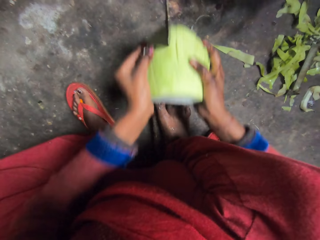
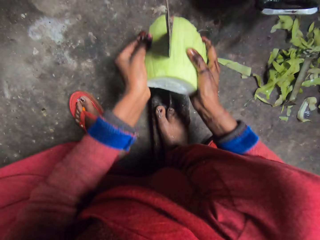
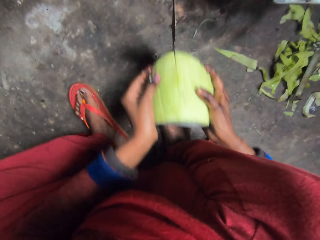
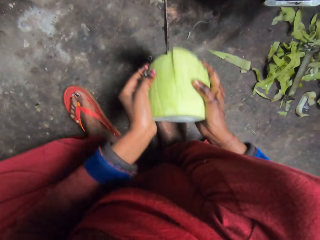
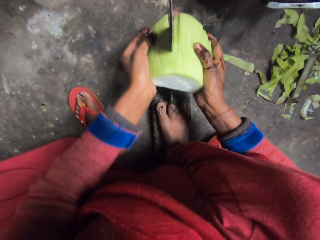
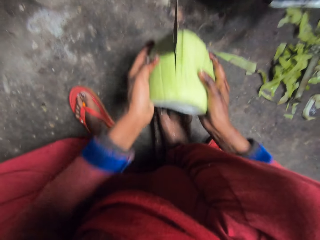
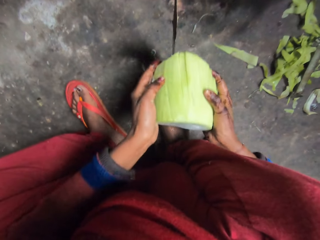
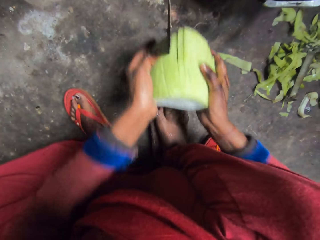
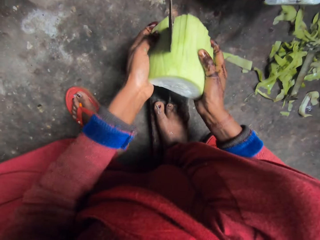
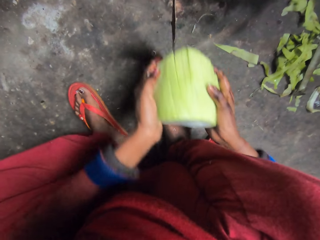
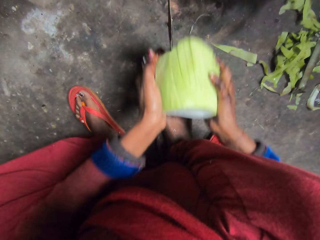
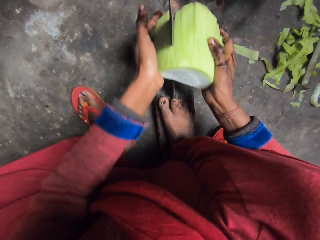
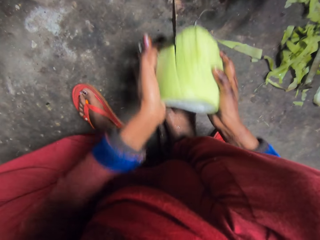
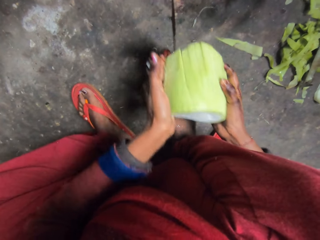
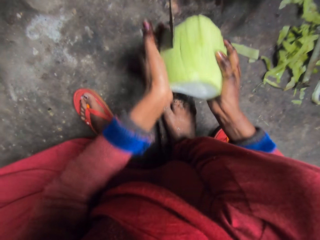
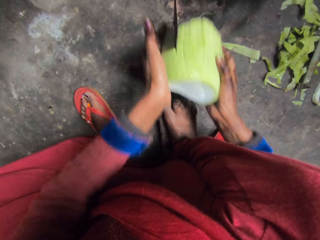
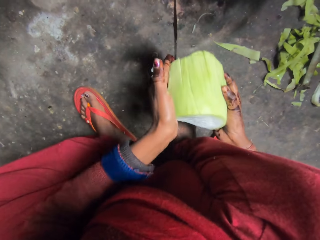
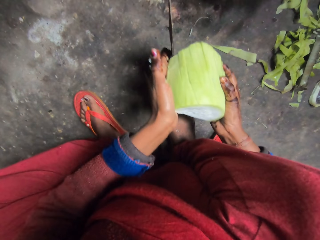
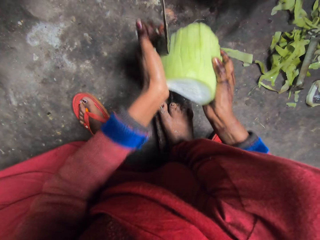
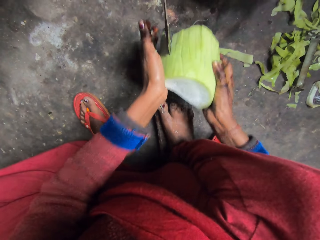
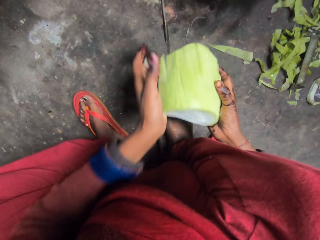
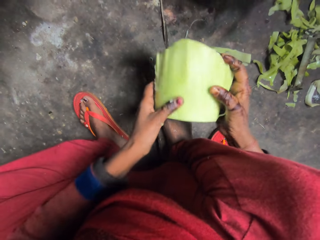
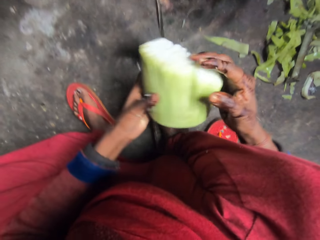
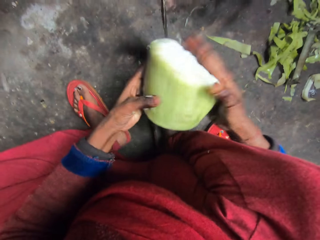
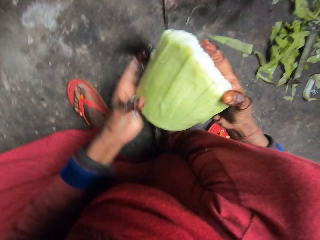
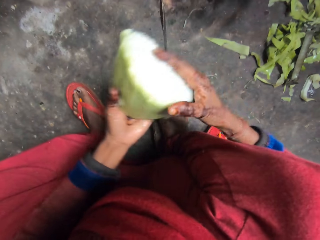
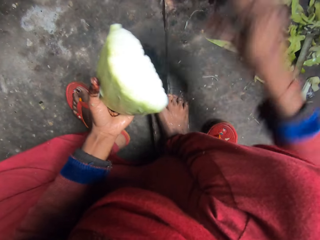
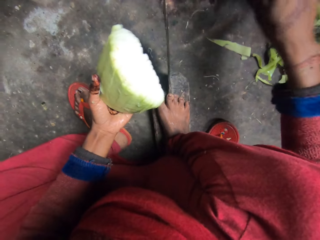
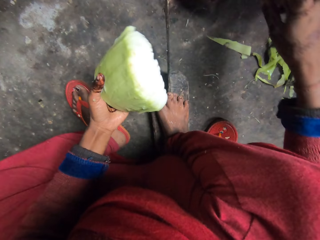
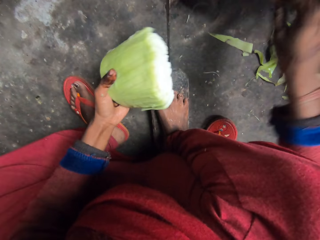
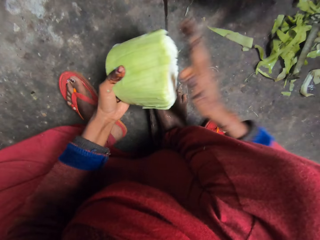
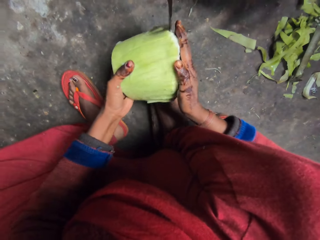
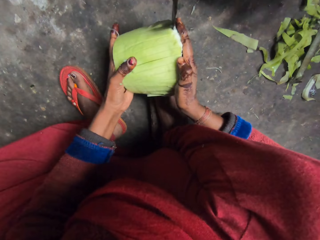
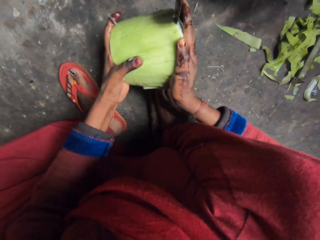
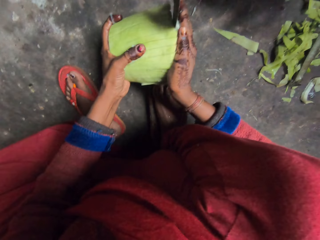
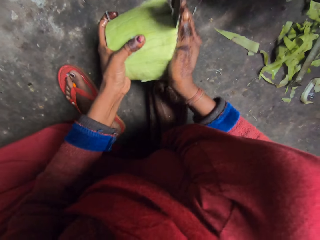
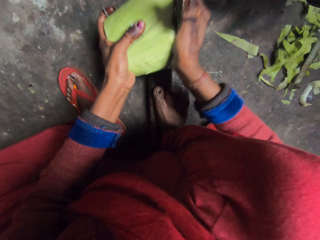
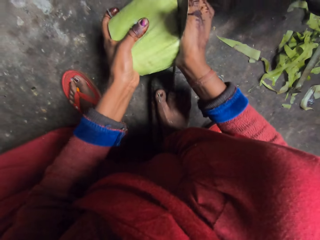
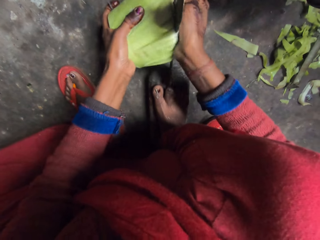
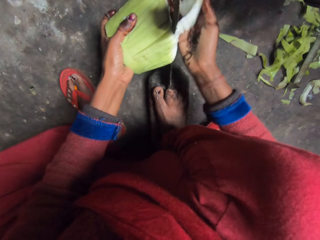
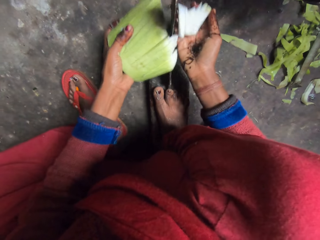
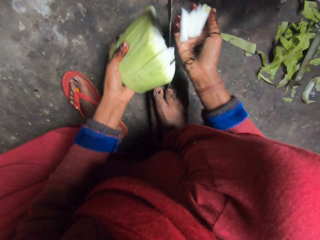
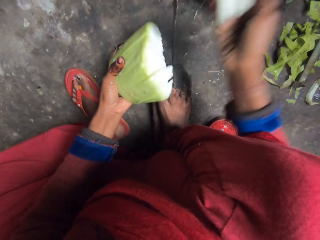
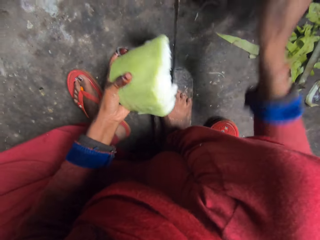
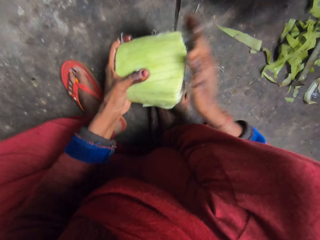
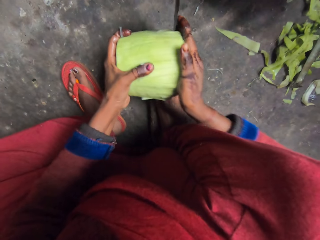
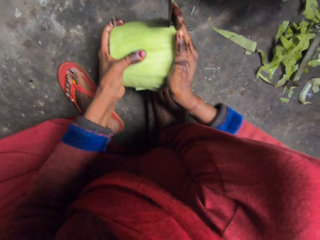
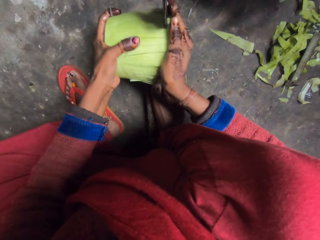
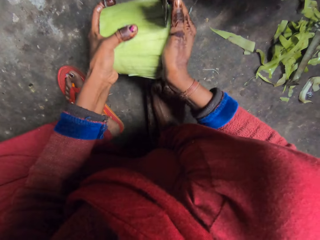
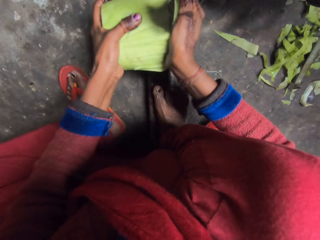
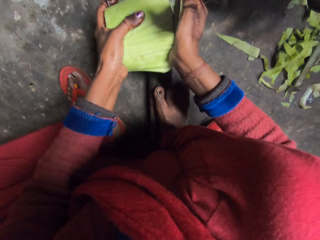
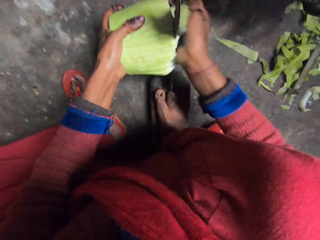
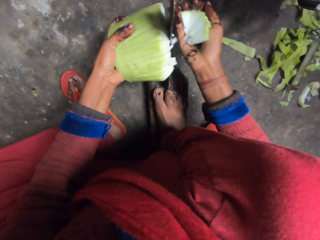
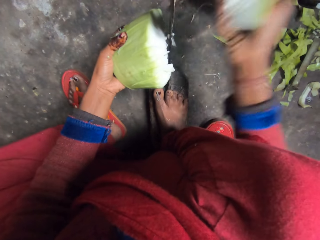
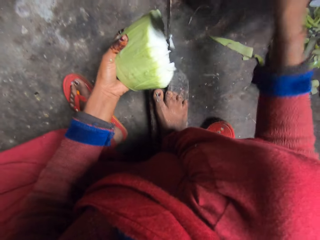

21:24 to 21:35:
The camera wearer adjusts the pot with her right hand. She pulls a frying pan. She slices the bottle gourd with the blade of the boti knife. She puts the sliced pieces of bottle gourd in her right hand in the pot. She slices the bottle gourd with the blade of the boti knife.

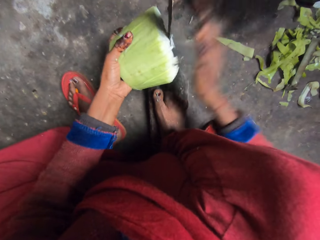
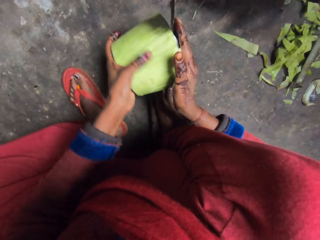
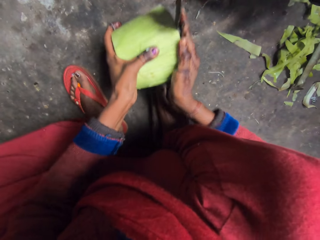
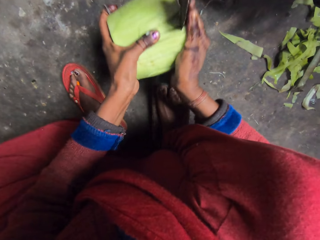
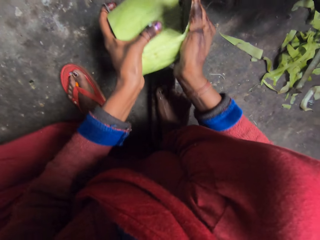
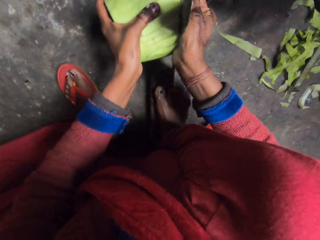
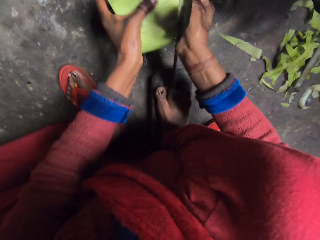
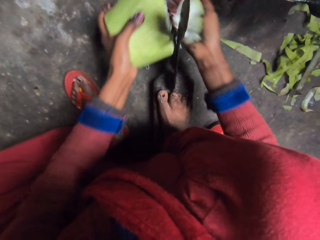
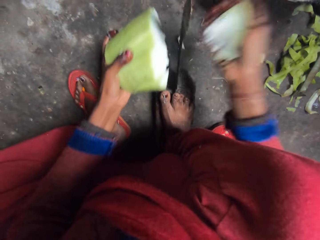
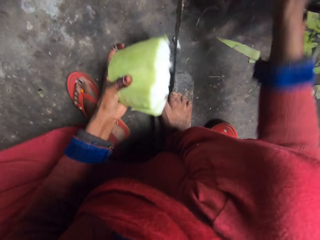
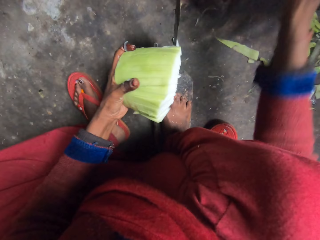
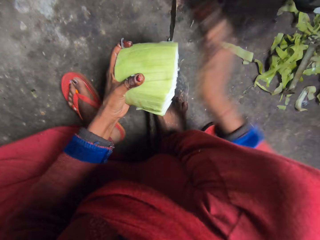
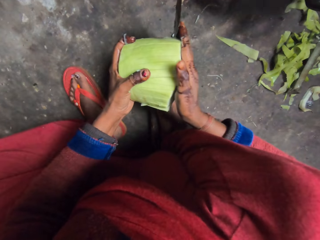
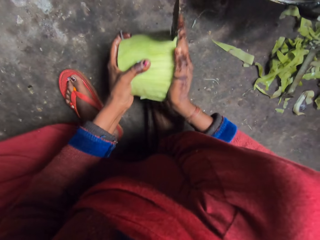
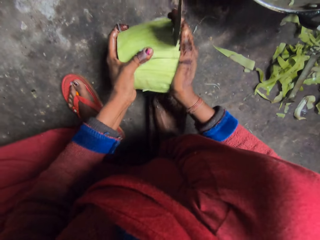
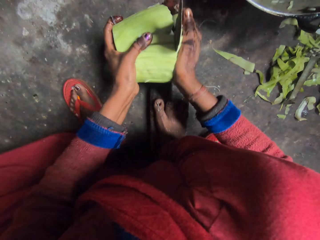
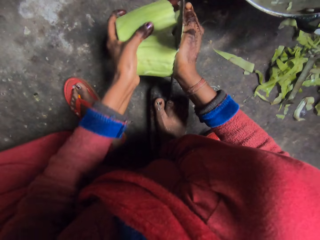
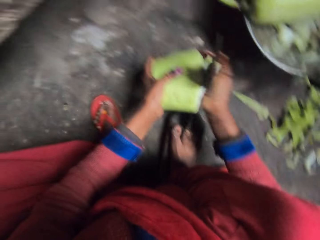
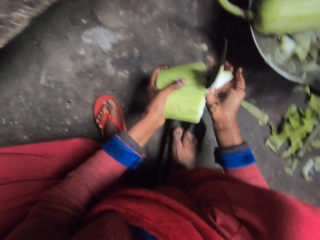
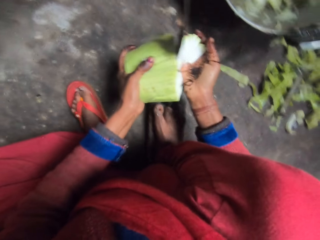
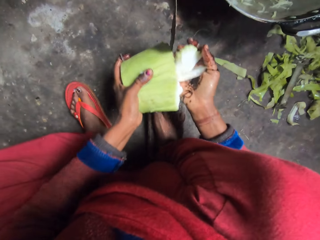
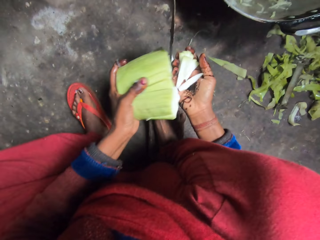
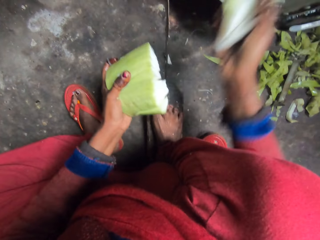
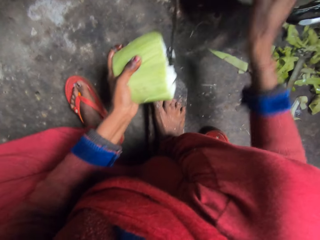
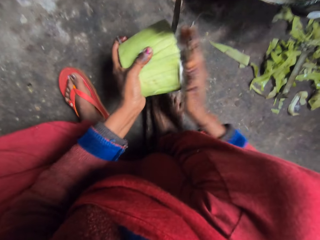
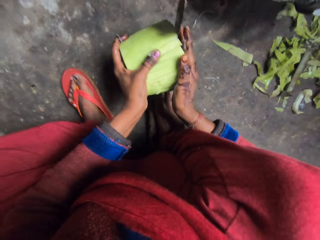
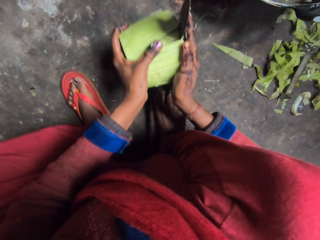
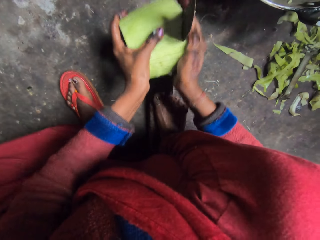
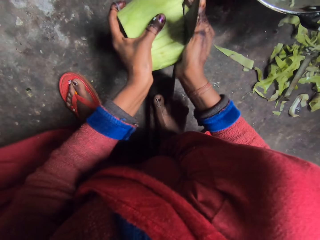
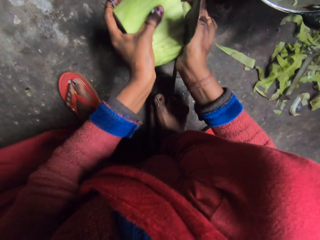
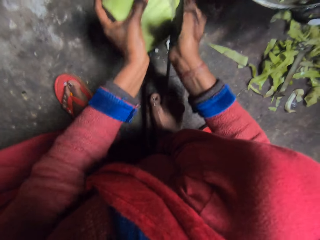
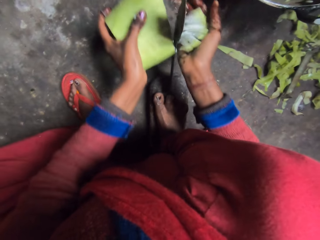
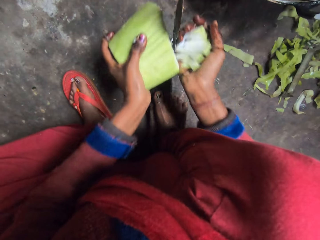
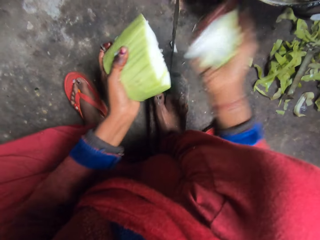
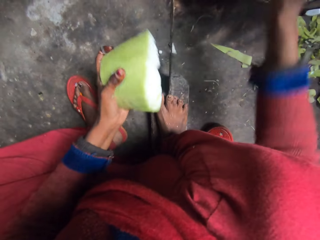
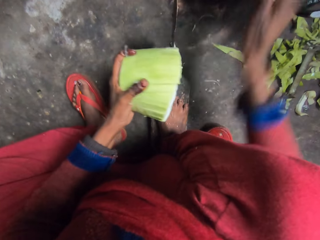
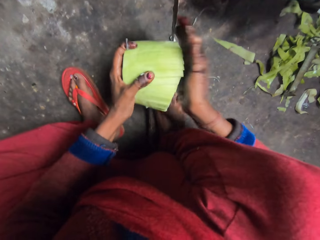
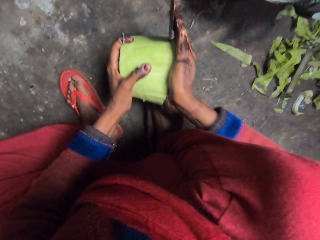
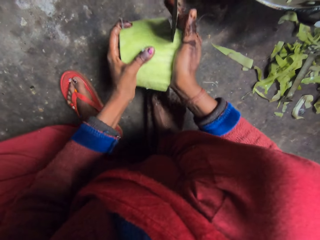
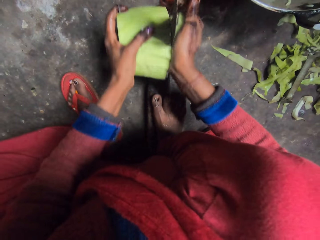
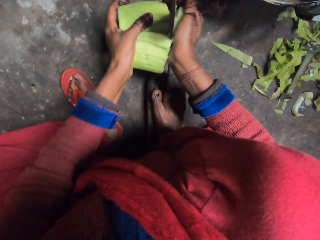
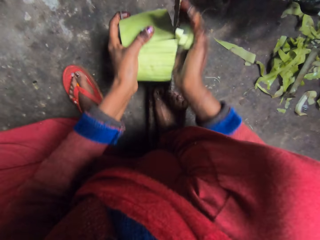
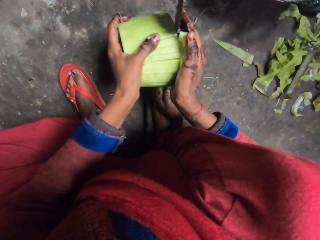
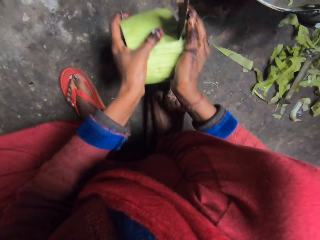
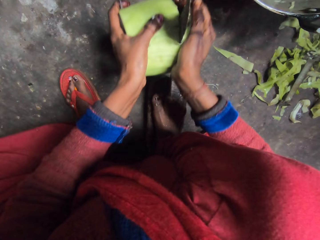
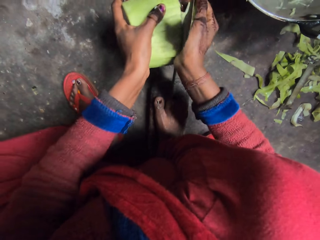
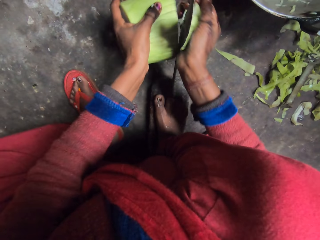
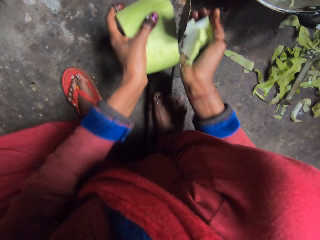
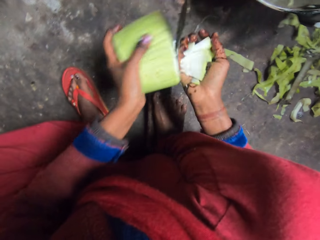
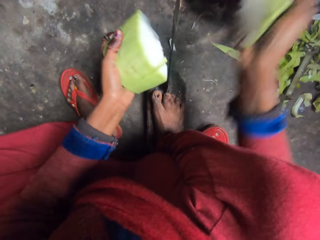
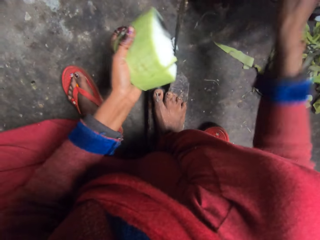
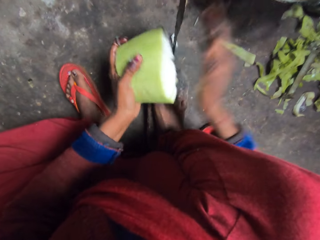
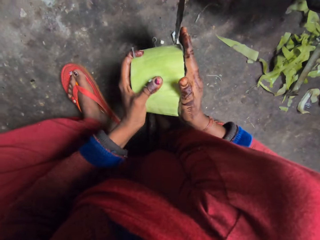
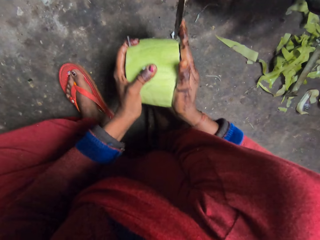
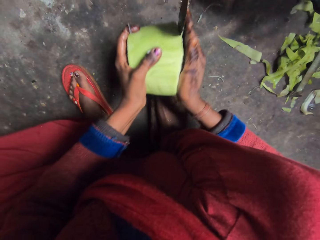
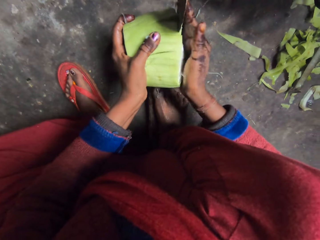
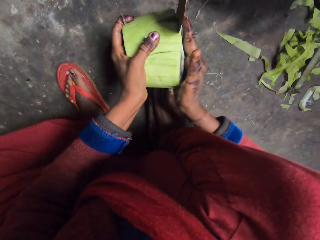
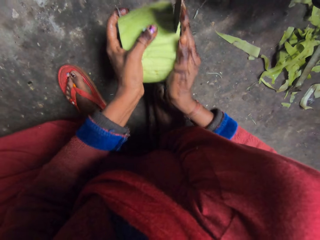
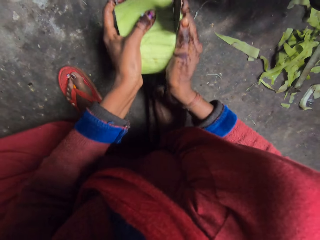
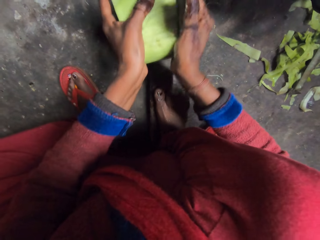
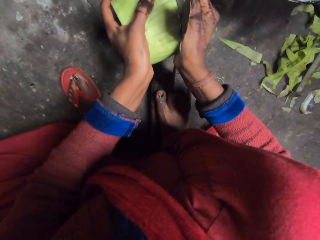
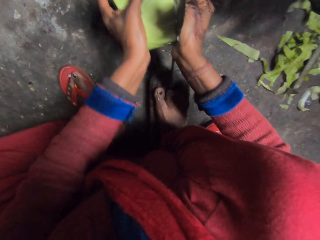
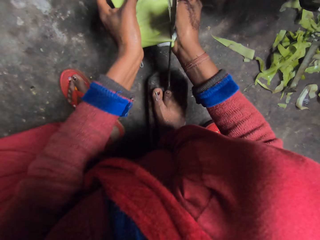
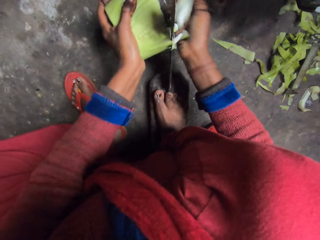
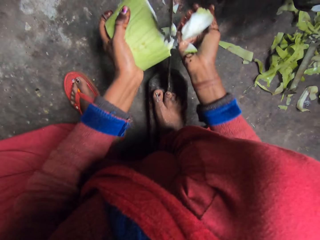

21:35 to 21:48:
The camera wearer puts the sliced pieces of bottle gourd in her right hand in the pot. She slices the bottle gourd with the blade of the boti knife. She puts the sliced pieces of bottle gourd in her right hand in the pot. She slices the bottle gourd with the blade of the boti knife. She puts the sliced pieces of bottle gourd in her right hand in the pot. She slices the bottle gourd with the blade of the boti knife. She puts the sliced pieces of bottle gourd in her right hand in the pot. She slices the bottle gourd with the blade of the boti knife. She puts the sliced pieces of bottle gourd in her right hand in the pot. She slices the bottle gourd with the blade of the boti knife. She puts something in a frying pan.
